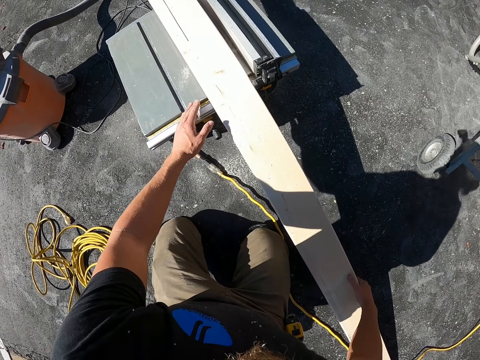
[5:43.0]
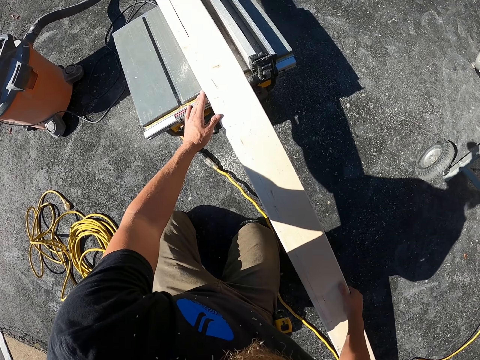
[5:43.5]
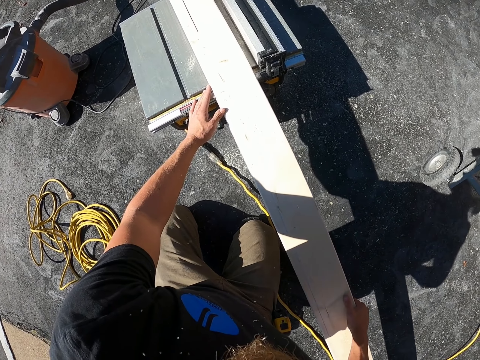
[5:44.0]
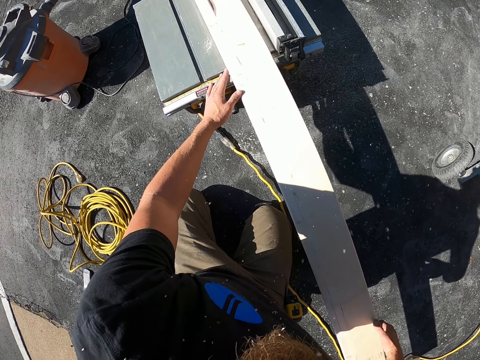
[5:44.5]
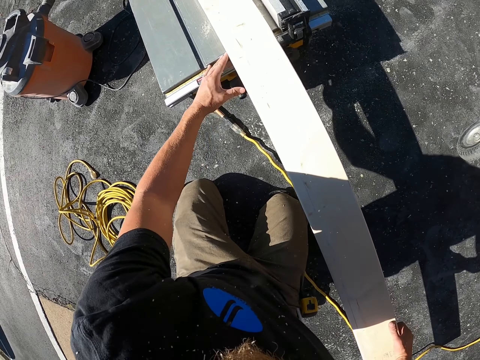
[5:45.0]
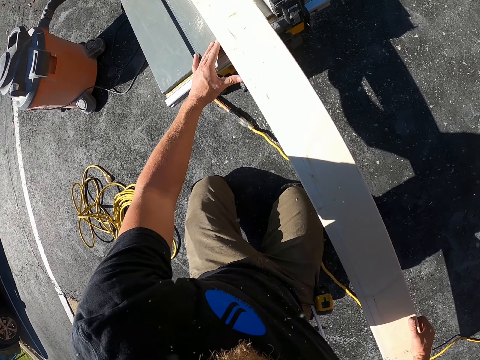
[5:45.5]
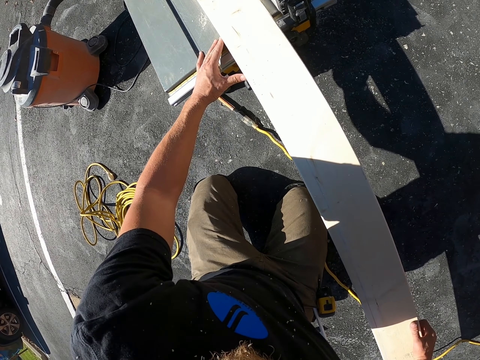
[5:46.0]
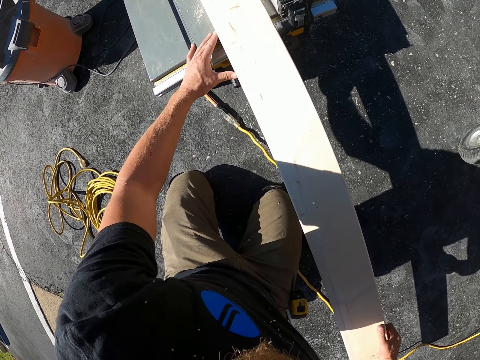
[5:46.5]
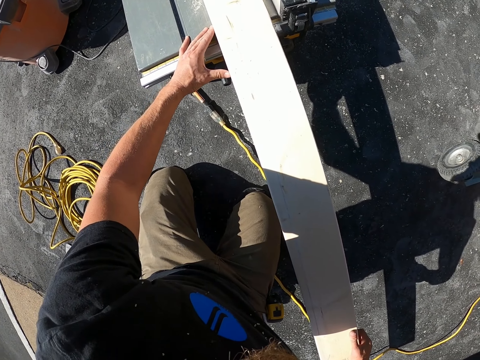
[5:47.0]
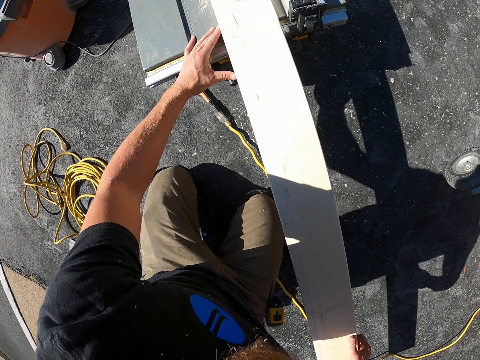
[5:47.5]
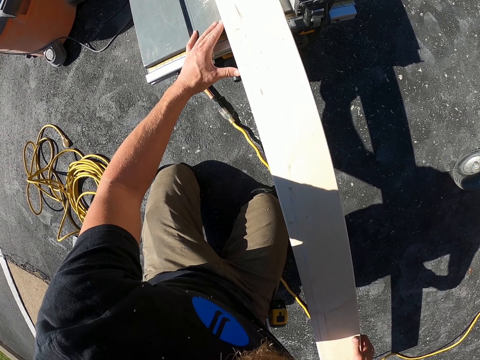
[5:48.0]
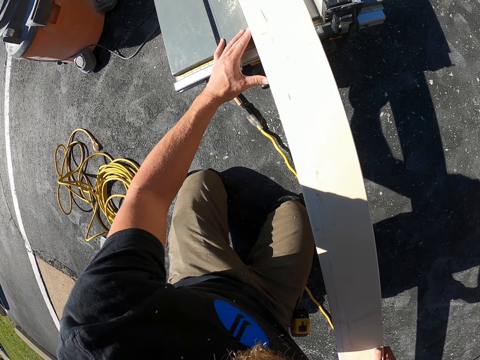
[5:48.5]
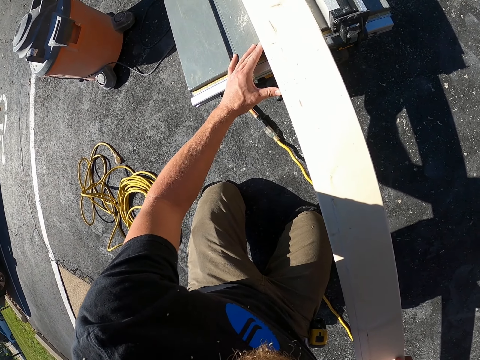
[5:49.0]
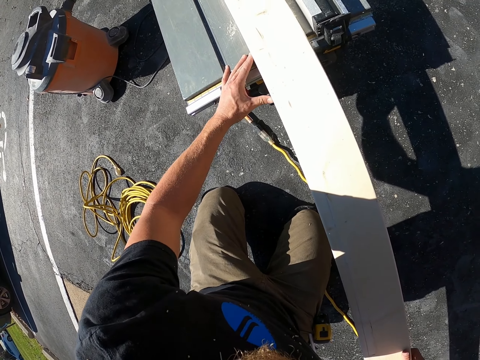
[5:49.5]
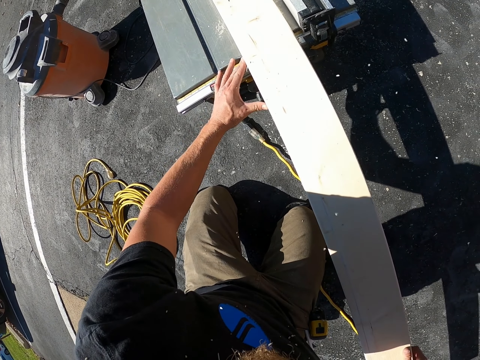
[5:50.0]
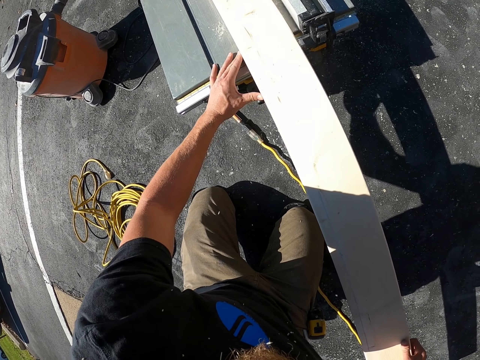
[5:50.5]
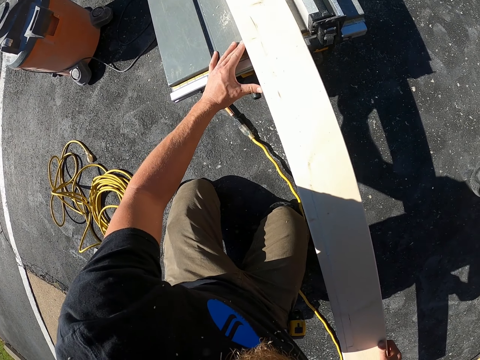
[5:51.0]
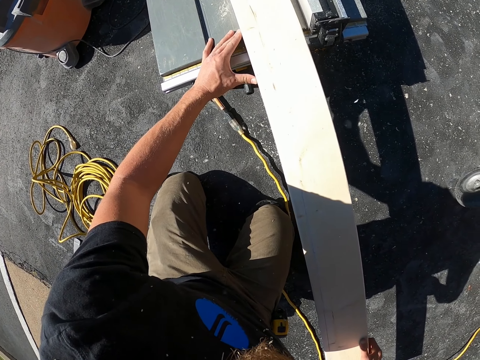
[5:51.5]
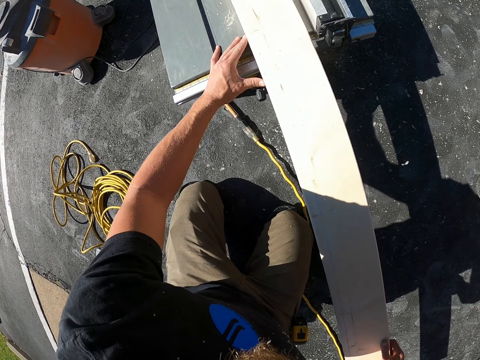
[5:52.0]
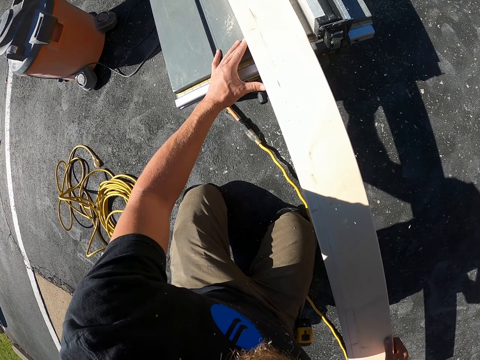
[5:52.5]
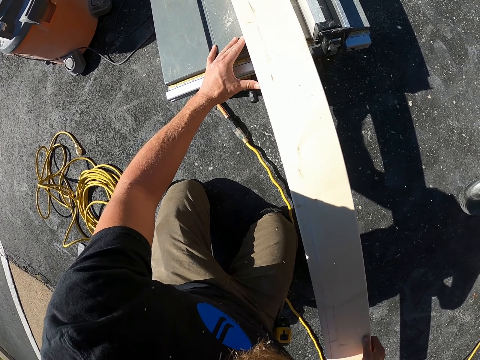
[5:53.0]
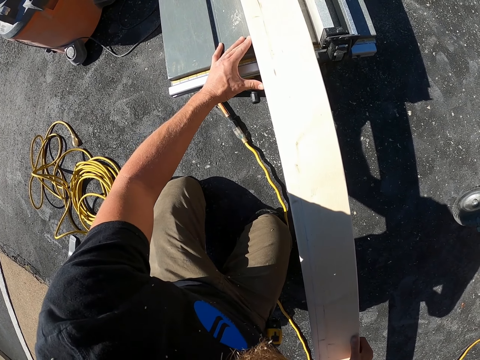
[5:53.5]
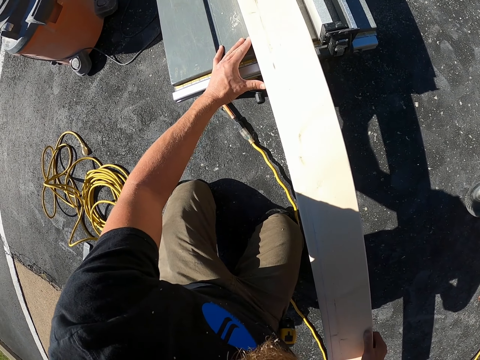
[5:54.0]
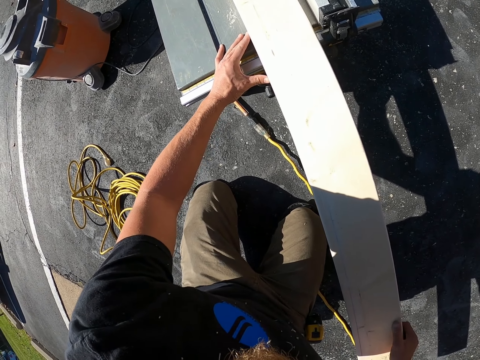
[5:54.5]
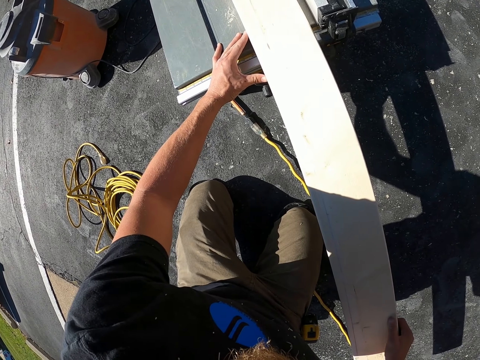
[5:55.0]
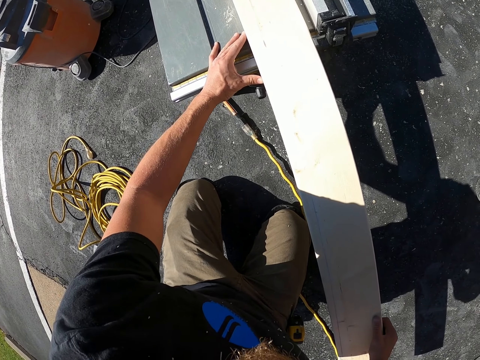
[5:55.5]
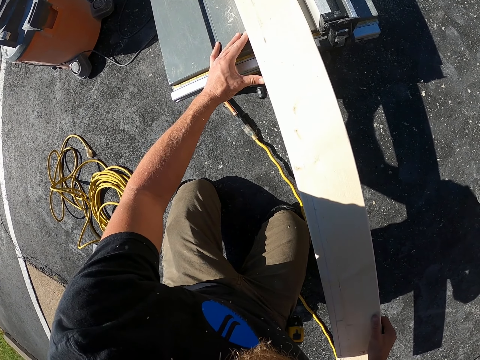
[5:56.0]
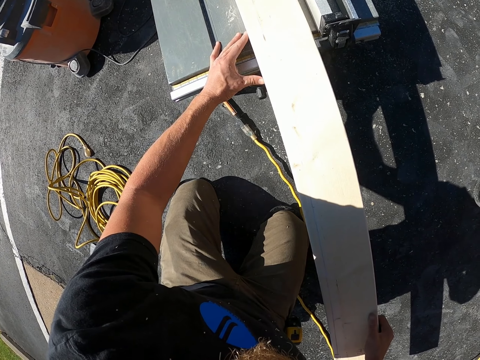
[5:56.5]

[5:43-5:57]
The camera wearer holds the machine and the wood. They cut the wood. They move the wood. They cut the wood with the machine.

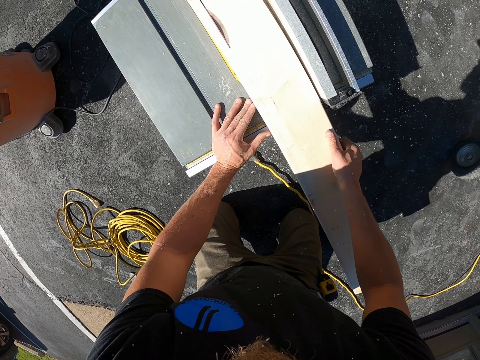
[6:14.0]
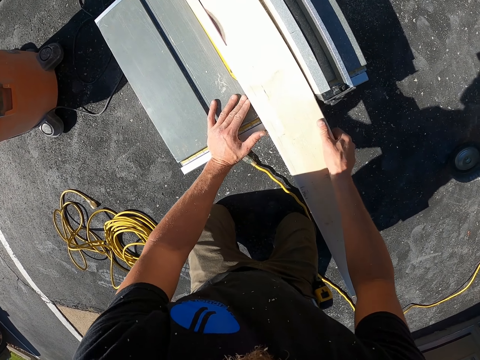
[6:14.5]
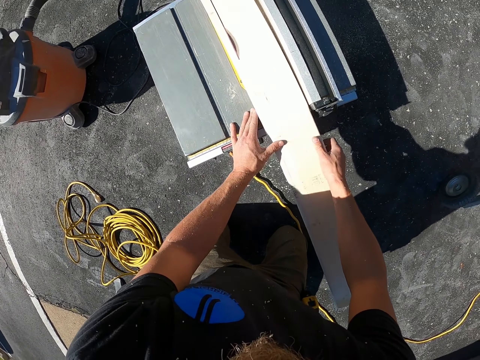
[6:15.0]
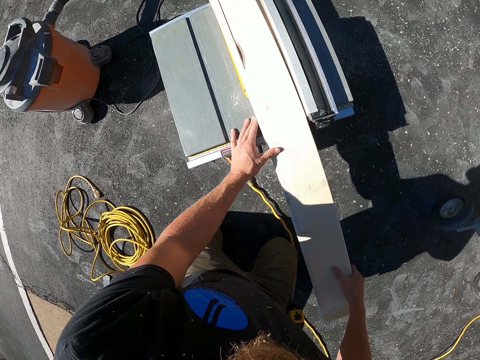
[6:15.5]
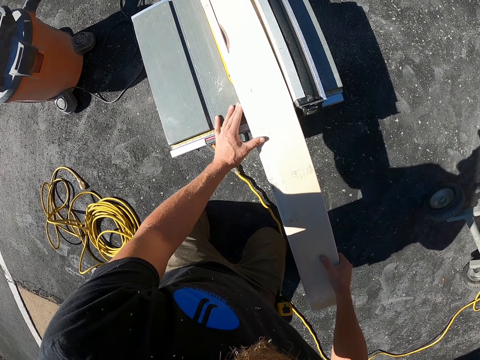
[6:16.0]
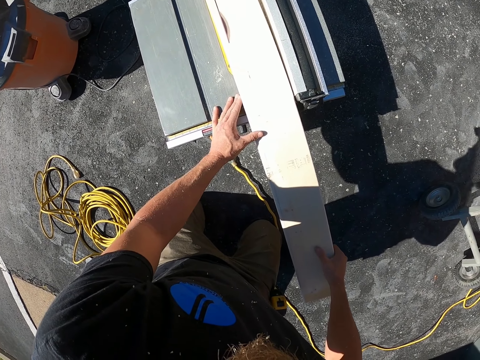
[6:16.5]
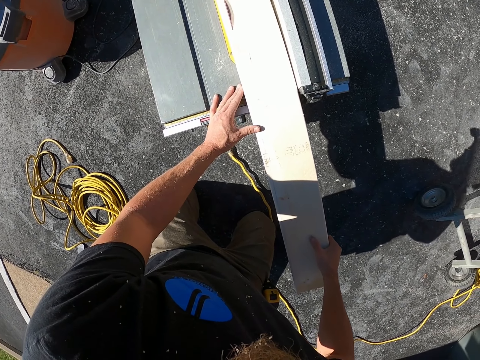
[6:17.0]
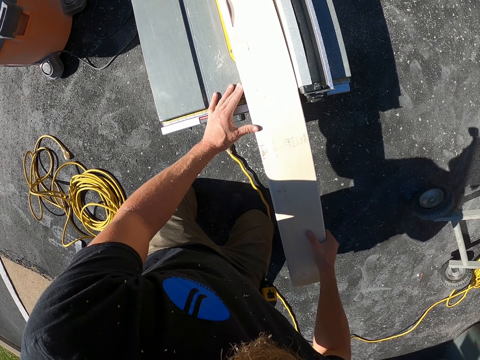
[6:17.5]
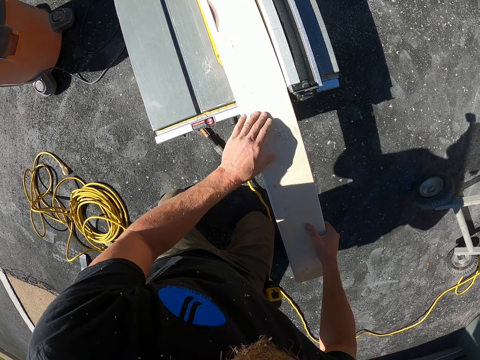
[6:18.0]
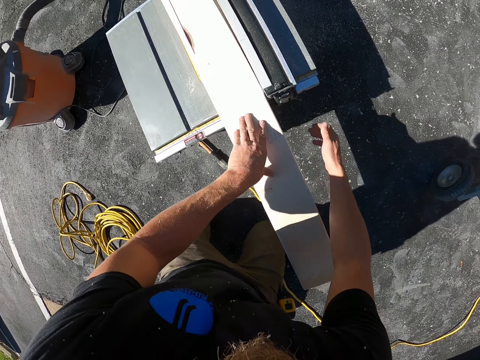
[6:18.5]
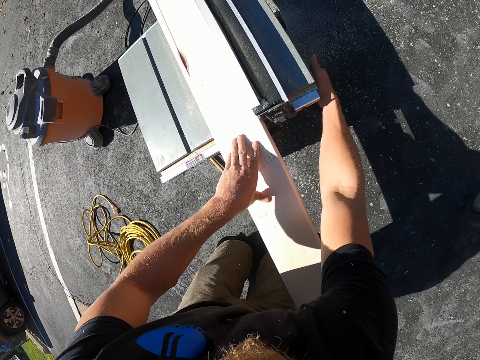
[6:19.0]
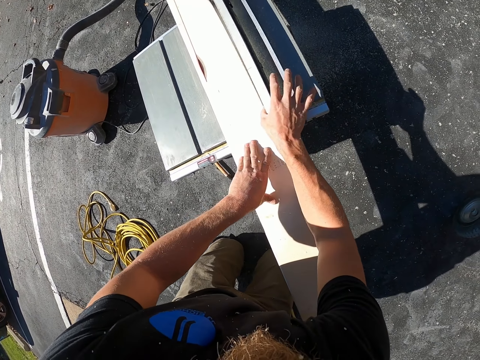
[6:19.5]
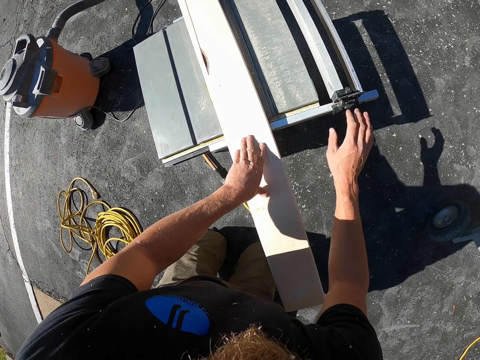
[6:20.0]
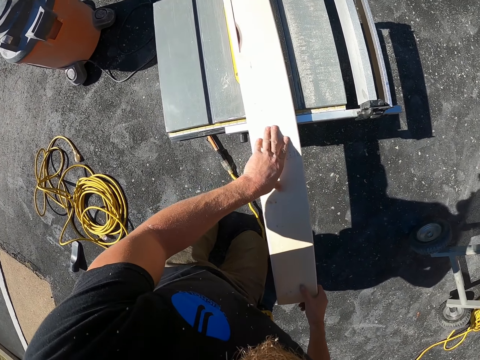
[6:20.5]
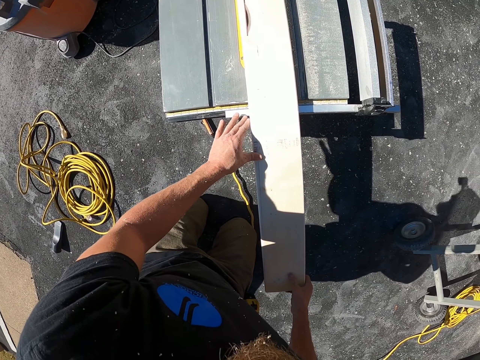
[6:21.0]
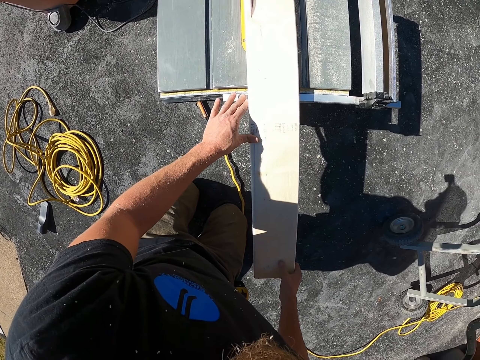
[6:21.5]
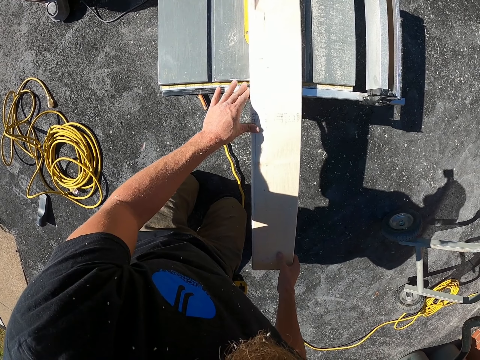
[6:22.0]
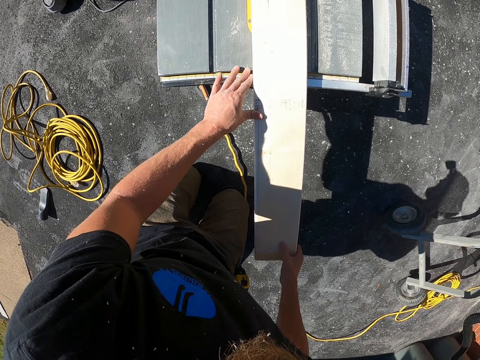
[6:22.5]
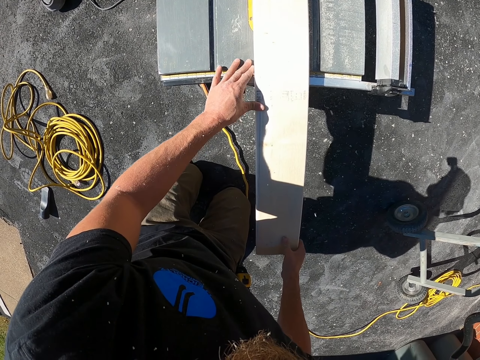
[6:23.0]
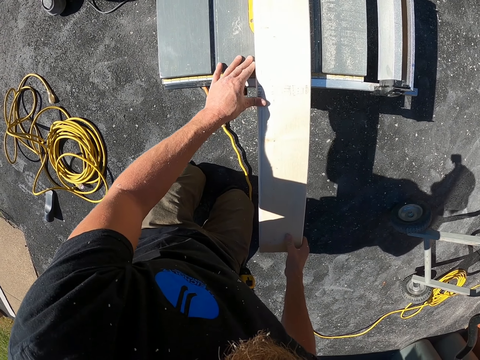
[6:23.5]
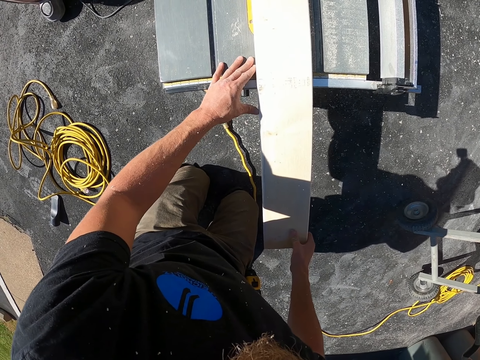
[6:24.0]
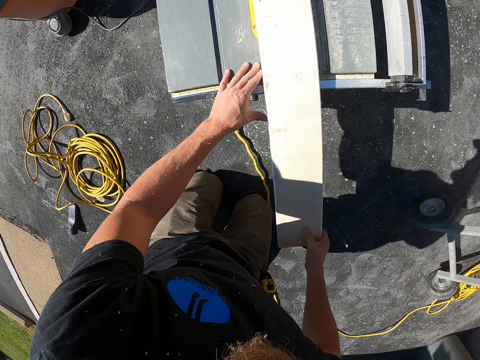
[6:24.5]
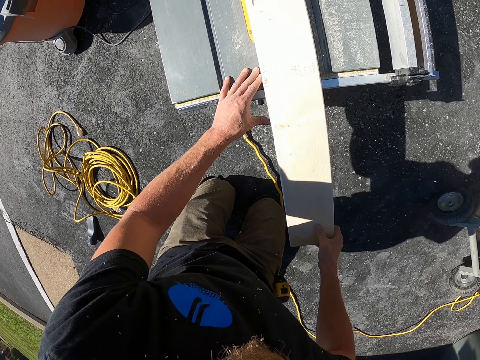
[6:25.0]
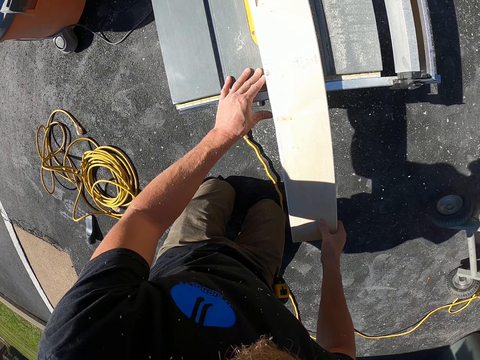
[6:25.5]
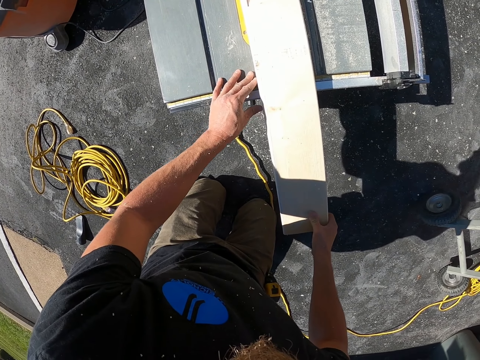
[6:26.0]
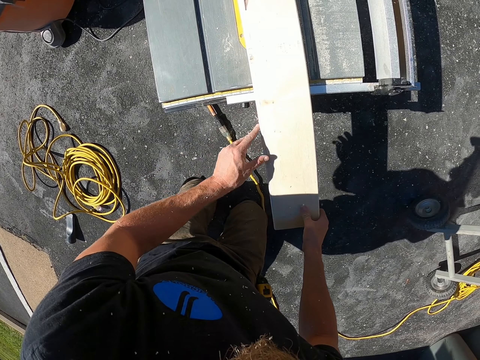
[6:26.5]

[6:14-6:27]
The camera wearer moves the wood. They place a hand on the wood. They do something. They put the hand under the cutting machine. They move the machine. They place the hand on the wood. They cut the wood with the machine. They hold the wood.
